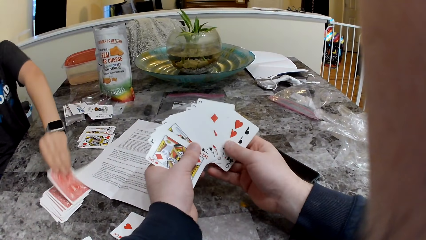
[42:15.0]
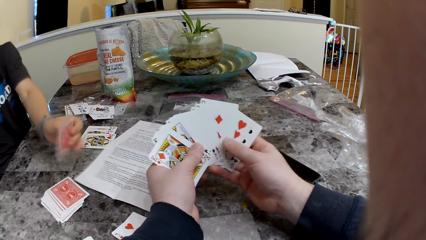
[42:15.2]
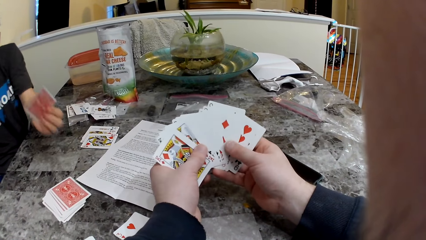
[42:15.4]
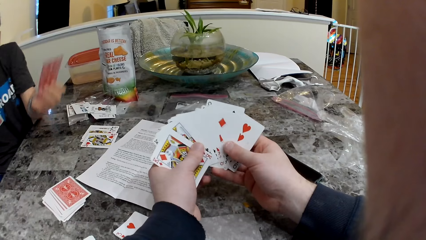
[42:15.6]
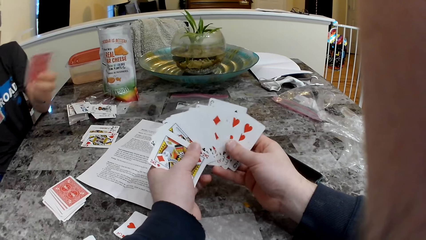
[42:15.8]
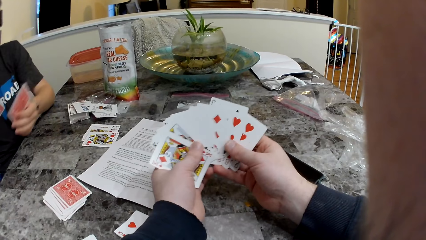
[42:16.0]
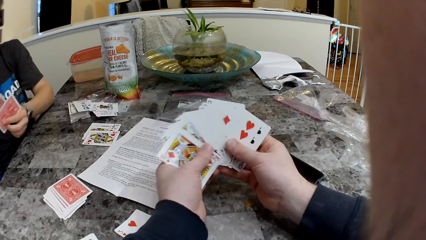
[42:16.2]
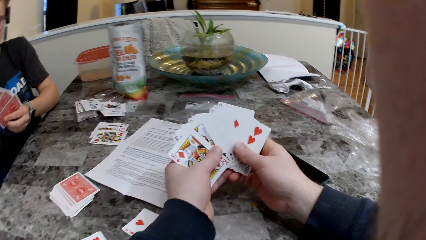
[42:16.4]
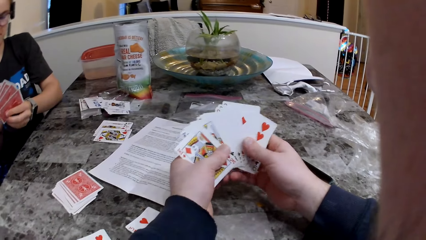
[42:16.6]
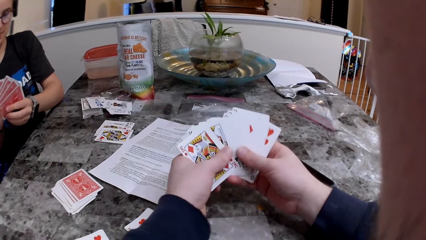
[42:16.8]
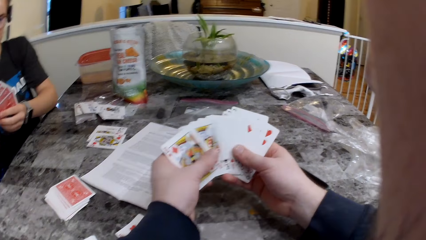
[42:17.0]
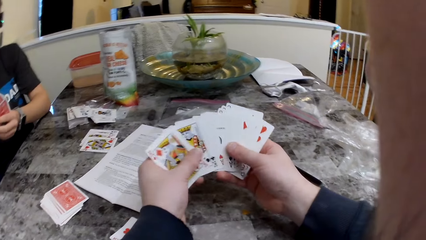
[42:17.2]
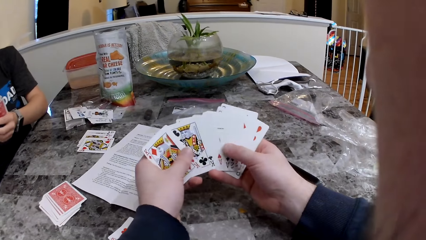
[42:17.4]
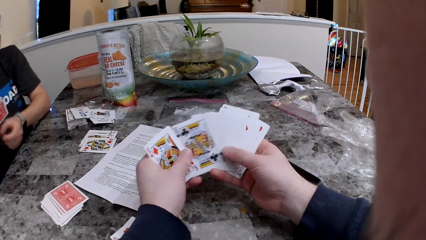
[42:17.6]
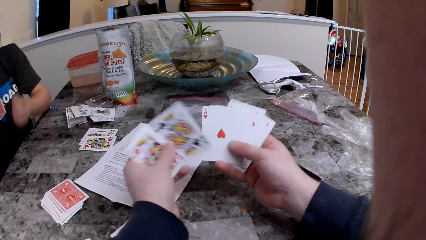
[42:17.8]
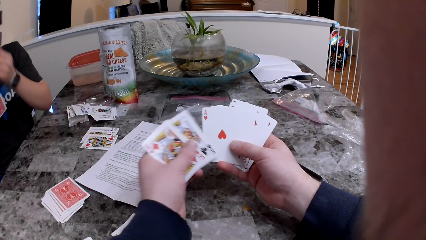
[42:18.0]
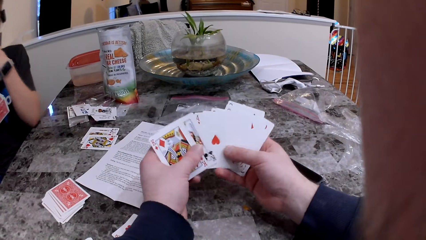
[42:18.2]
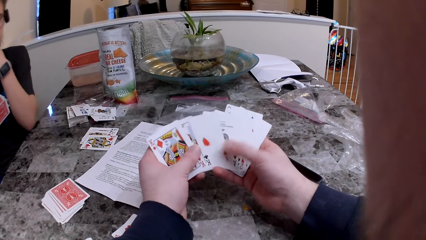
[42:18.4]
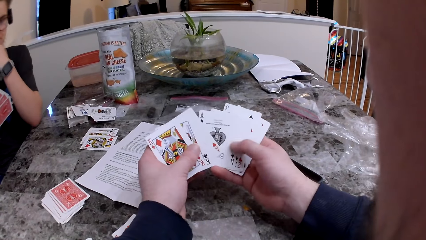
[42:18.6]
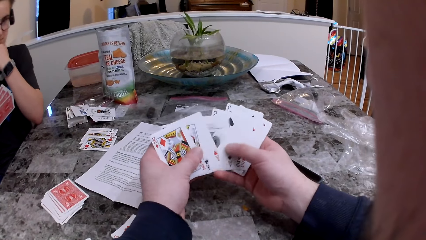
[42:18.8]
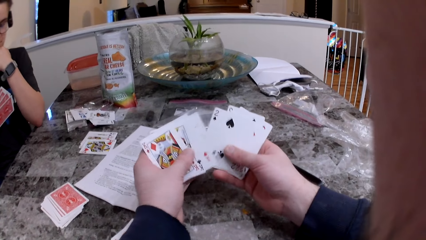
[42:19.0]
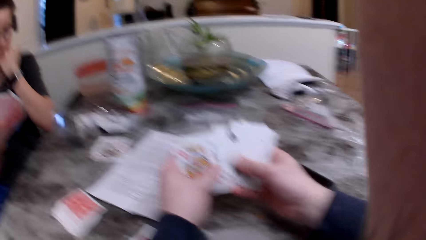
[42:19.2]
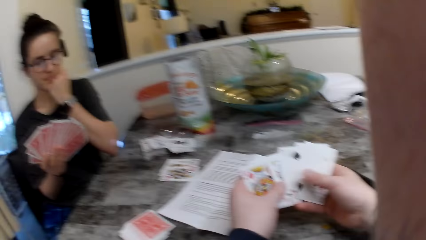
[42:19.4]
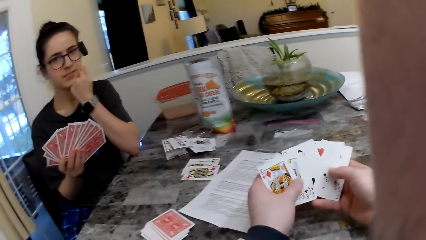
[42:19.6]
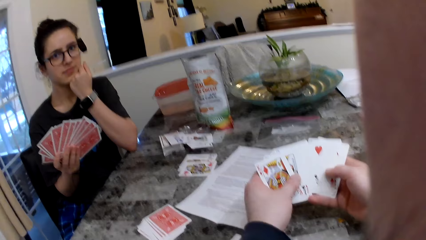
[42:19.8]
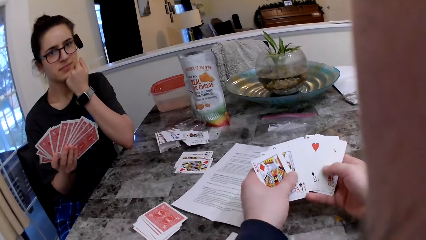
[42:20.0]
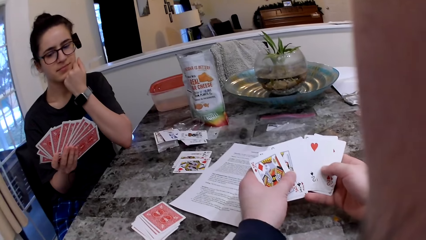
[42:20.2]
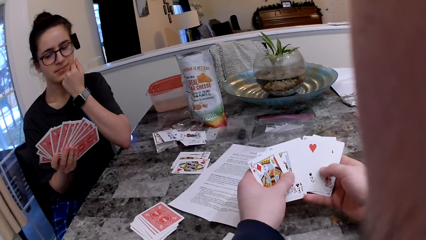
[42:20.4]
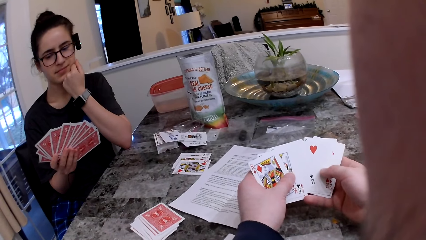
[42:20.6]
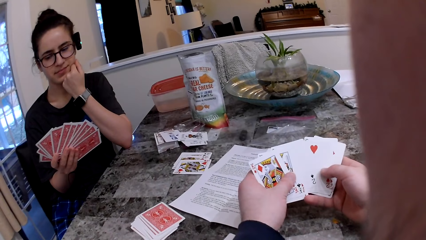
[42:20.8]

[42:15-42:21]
The woman picks up a card from the table. The woman puts her left hand under her chin. The camera wearer interacts with the woman.

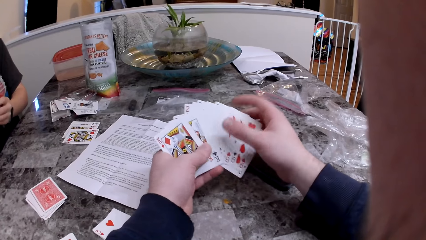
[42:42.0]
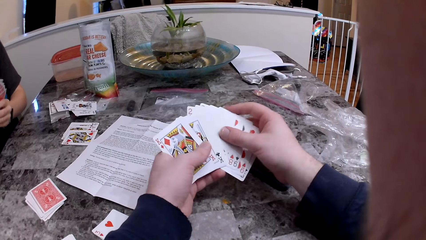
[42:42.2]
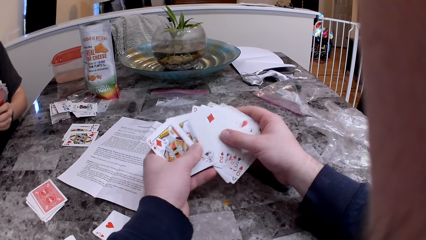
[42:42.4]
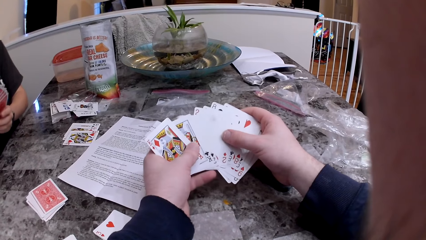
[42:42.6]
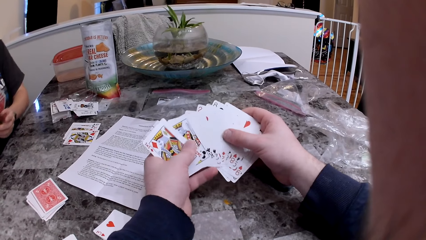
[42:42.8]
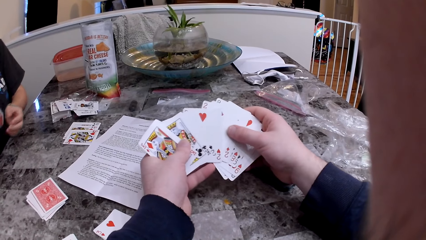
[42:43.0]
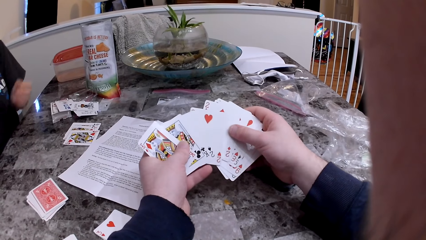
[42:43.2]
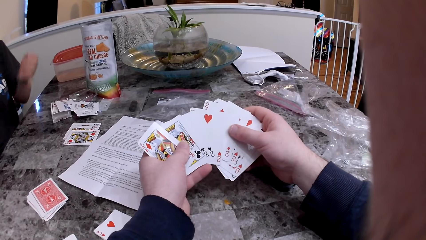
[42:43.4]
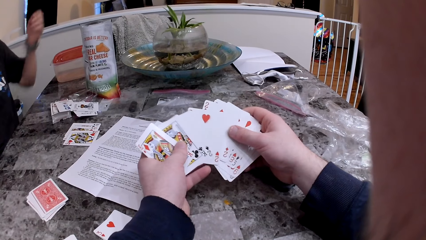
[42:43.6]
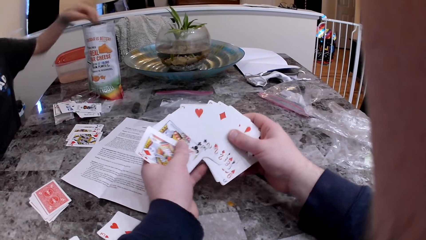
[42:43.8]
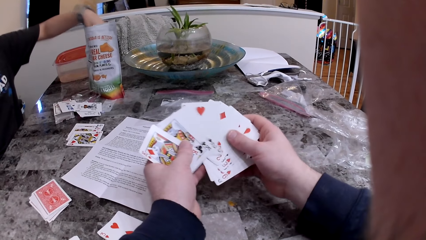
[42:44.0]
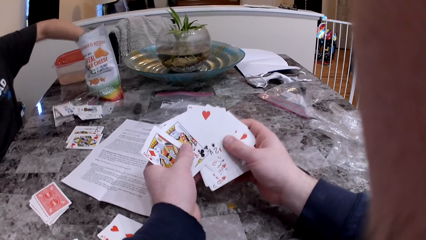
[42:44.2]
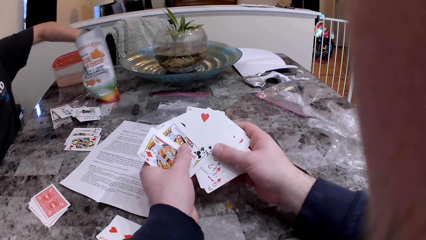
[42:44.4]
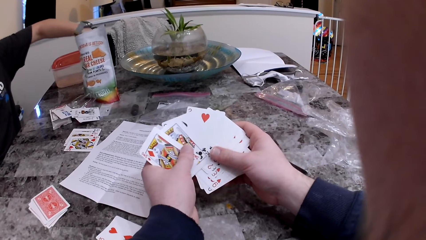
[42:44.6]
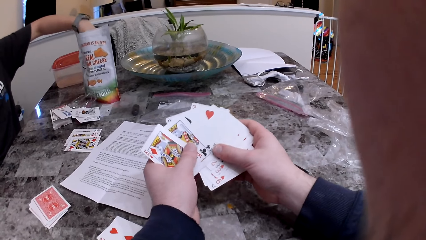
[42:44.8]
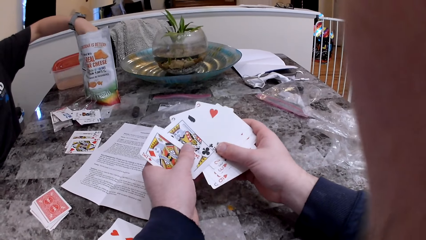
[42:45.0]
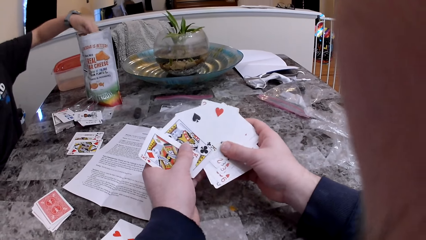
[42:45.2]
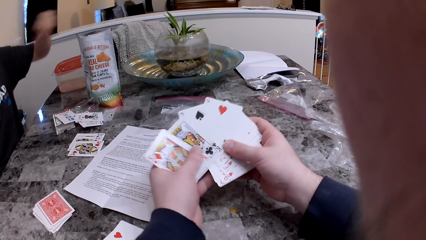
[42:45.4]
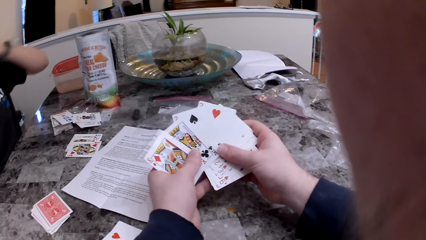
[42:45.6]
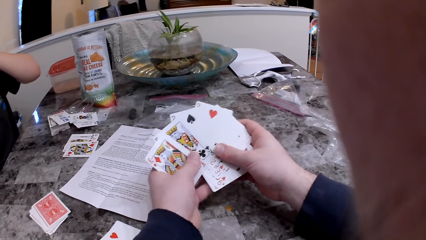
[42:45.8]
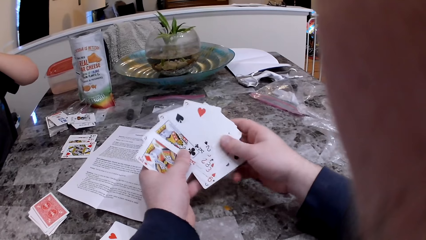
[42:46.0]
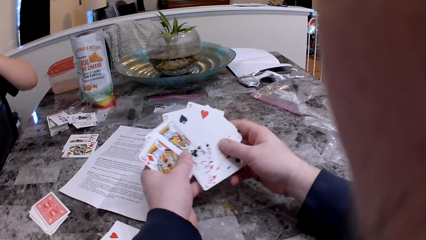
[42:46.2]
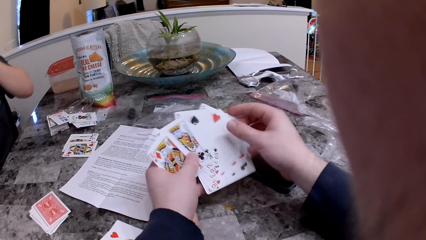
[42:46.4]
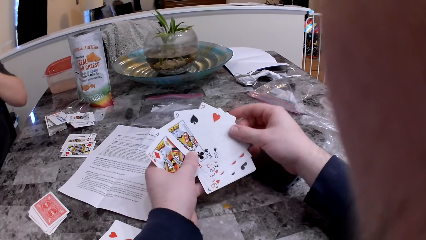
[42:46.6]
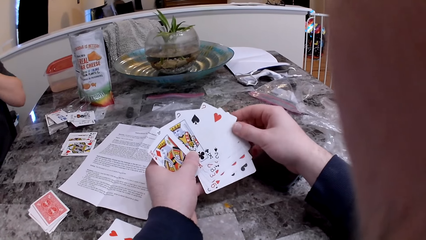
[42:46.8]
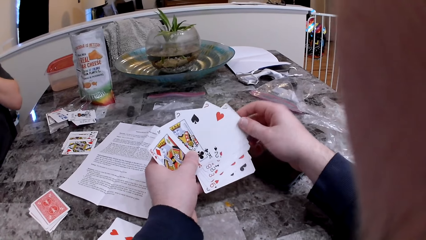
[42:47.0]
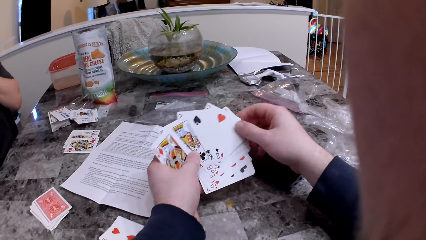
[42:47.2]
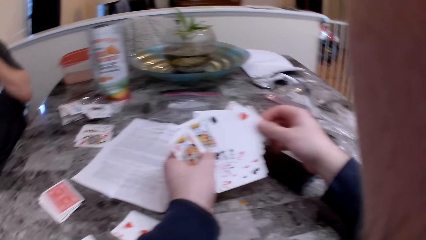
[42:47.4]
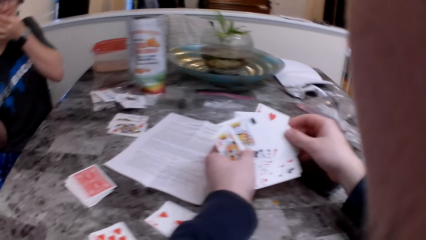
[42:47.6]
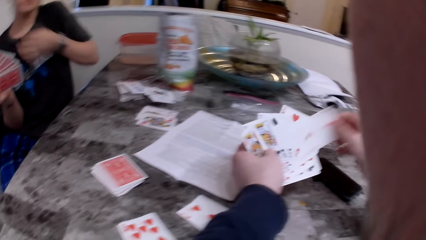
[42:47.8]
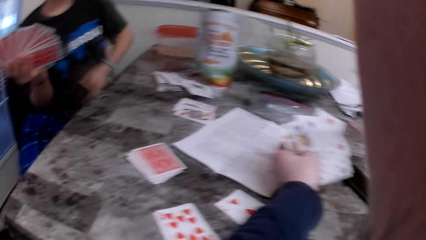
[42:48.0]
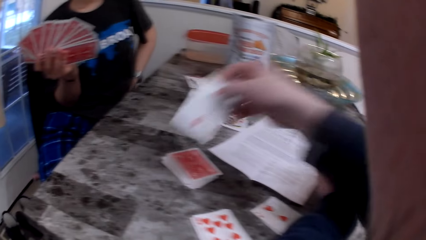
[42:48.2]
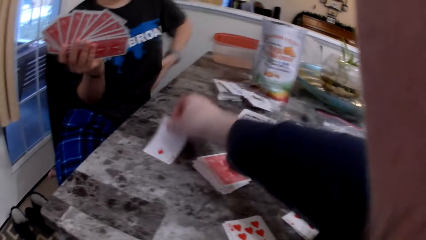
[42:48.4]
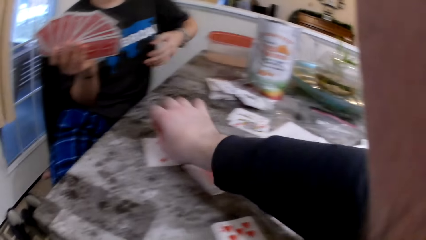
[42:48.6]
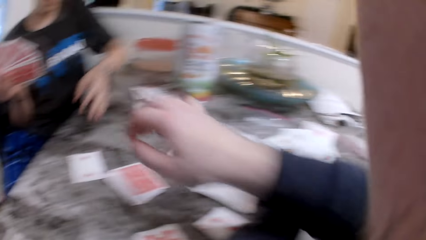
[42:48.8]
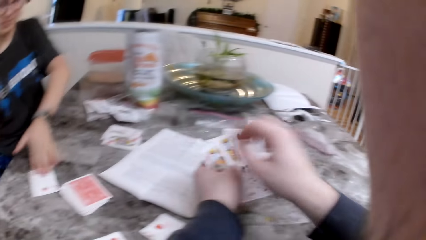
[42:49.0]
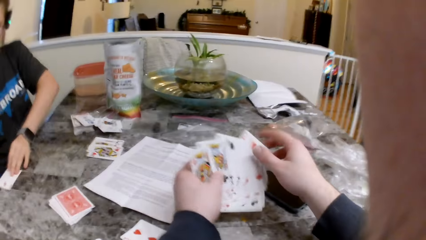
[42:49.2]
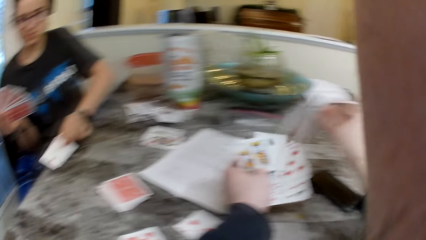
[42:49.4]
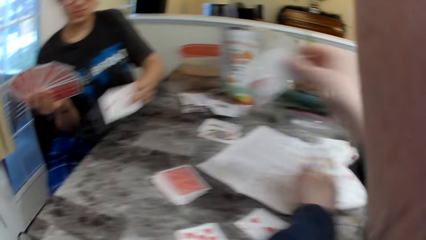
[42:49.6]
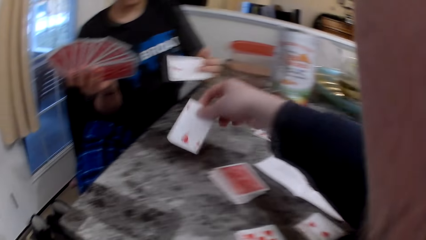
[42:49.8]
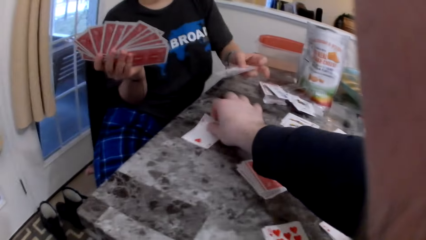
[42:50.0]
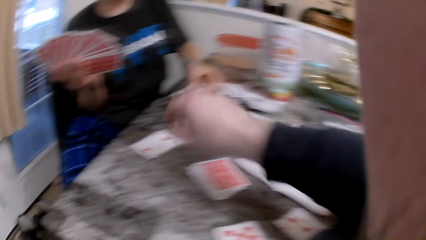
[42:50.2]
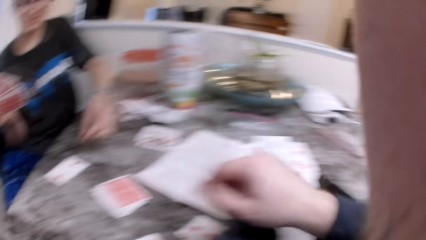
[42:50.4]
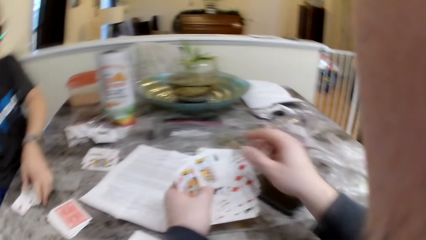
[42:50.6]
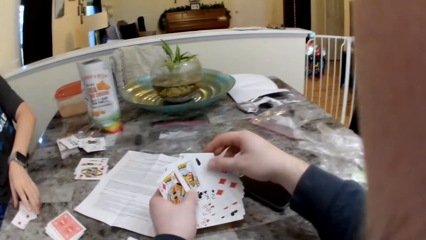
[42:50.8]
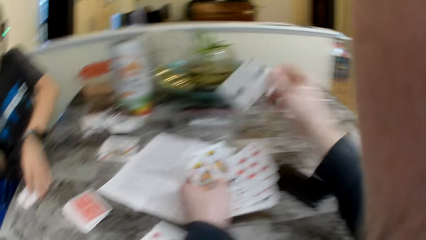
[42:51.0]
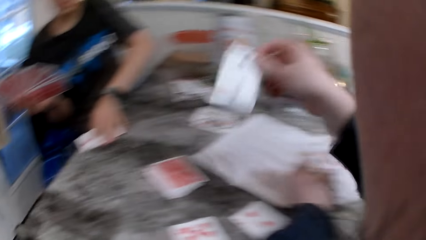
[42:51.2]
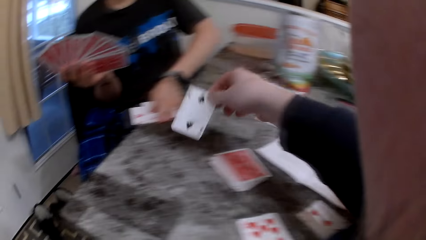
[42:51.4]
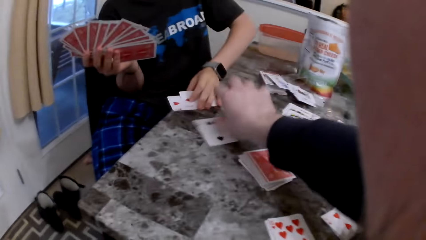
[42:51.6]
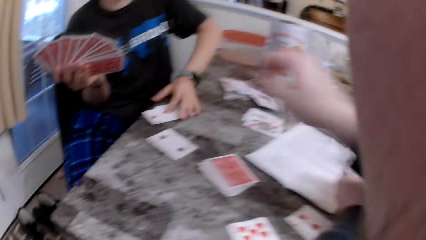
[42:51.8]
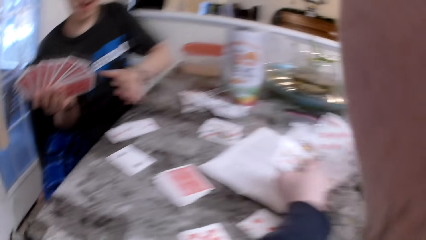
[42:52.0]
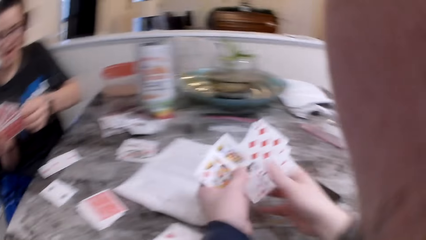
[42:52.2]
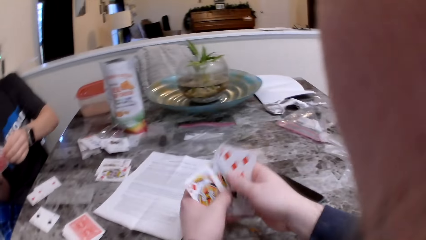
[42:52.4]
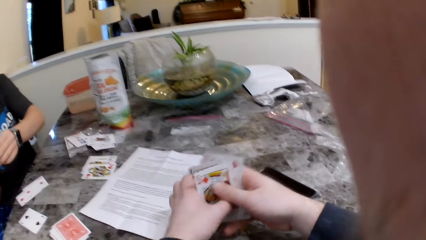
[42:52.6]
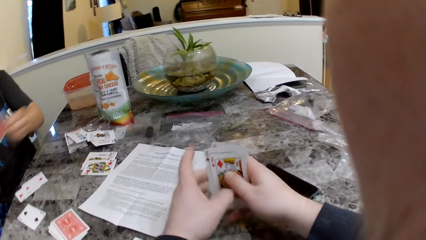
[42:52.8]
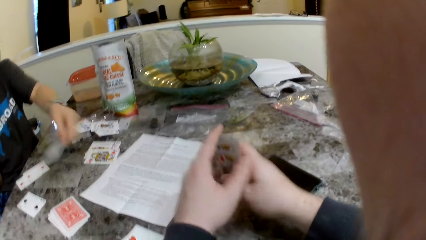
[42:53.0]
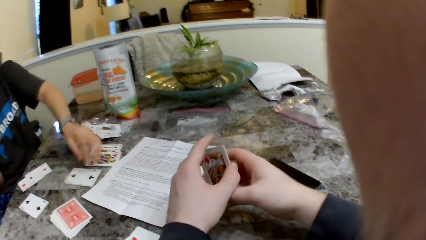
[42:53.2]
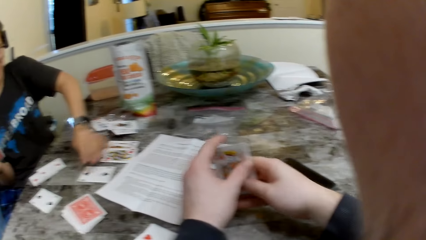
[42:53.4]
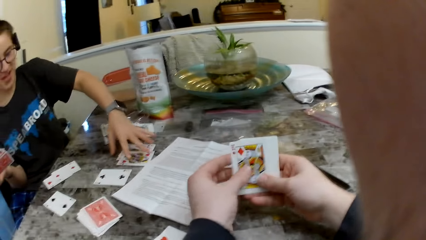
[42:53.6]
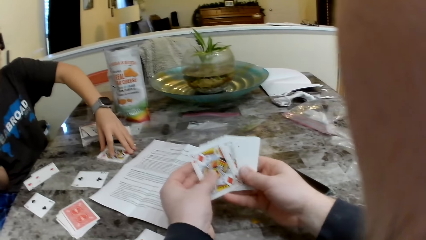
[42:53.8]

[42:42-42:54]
The woman takes a snack from a pack on the table with her left hand. The woman puts the snack in her mouth. The woman rubs her left hand on her shirt. The camera wearer drops a card on the table near the woman with his right hand. The woman picks up the card on the table with her left hand. The camera wearer puts the card on the table near the woman. The woman picks up the card from the table. The camera wearer puts the card on the table near the woman. He arranges the cards. The woman puts a card on the table.
